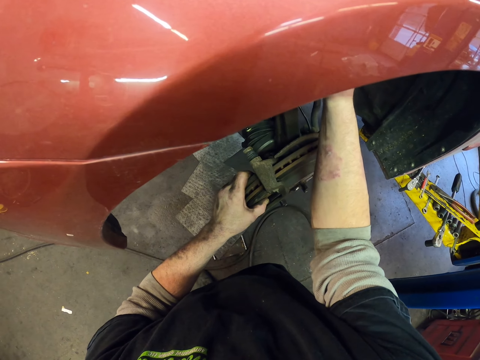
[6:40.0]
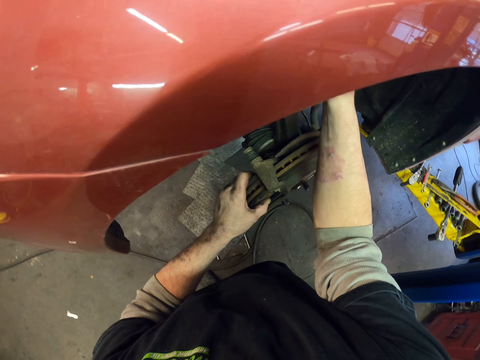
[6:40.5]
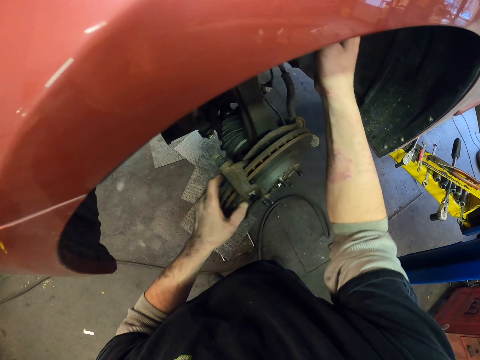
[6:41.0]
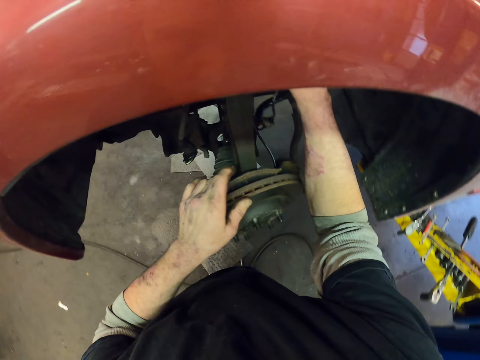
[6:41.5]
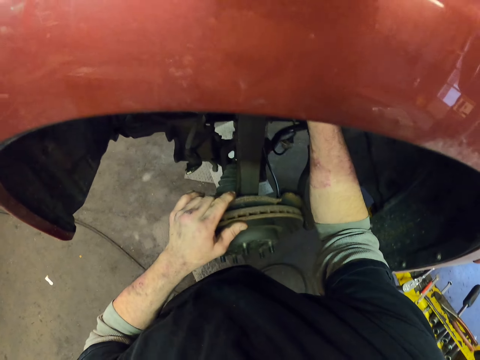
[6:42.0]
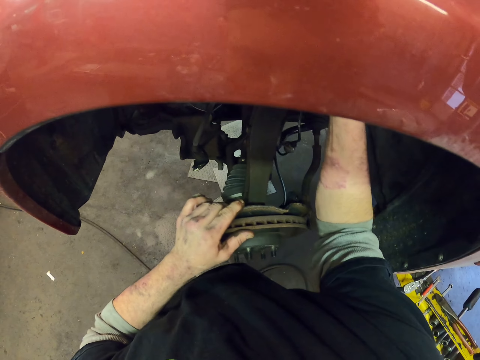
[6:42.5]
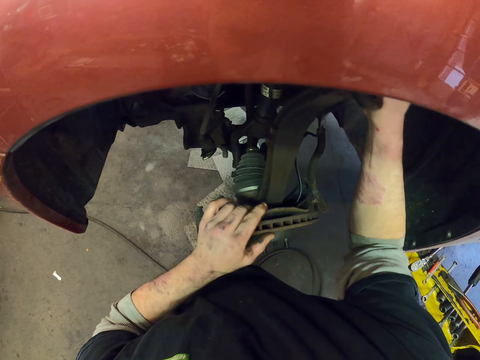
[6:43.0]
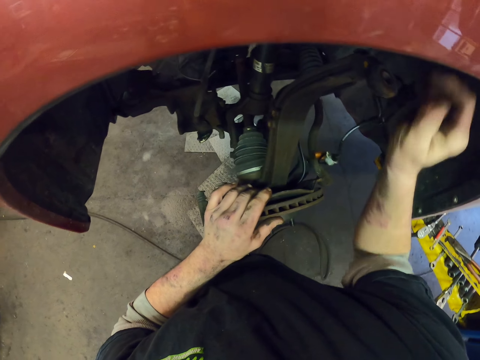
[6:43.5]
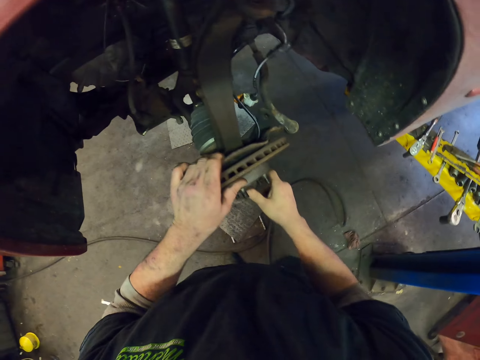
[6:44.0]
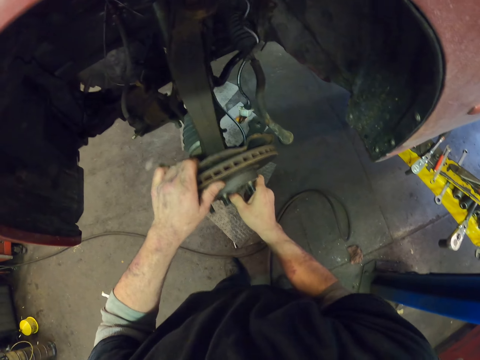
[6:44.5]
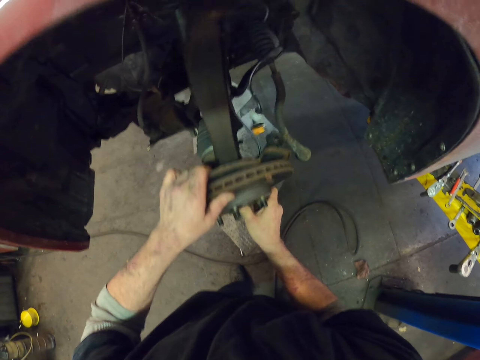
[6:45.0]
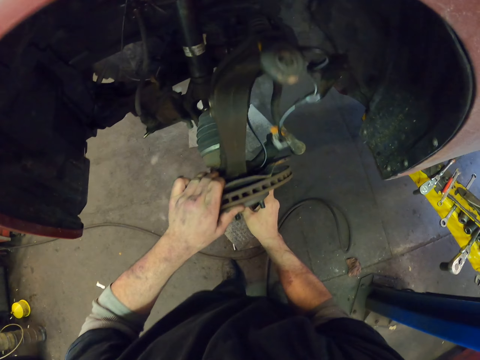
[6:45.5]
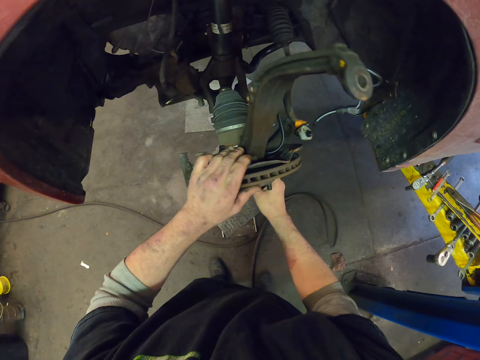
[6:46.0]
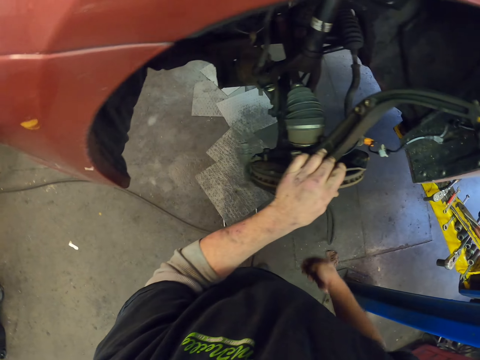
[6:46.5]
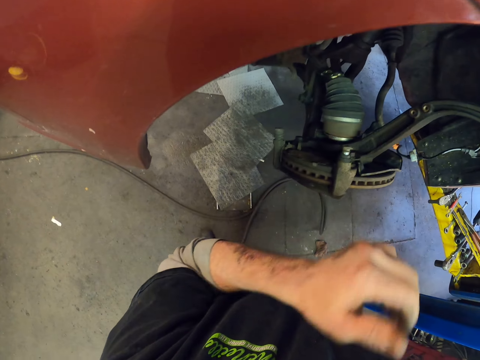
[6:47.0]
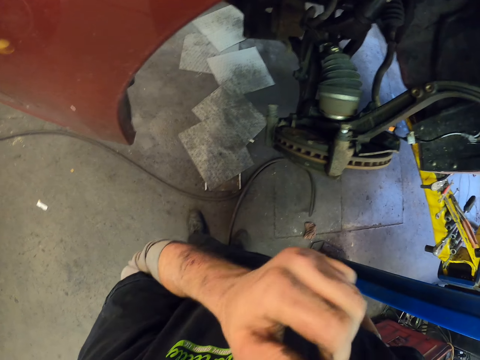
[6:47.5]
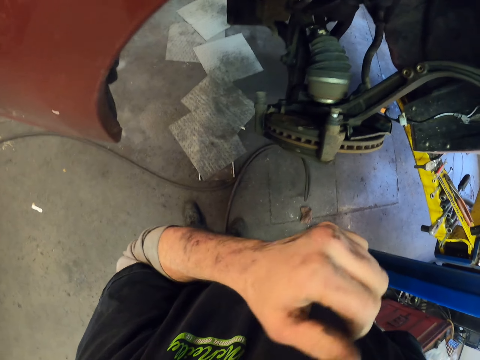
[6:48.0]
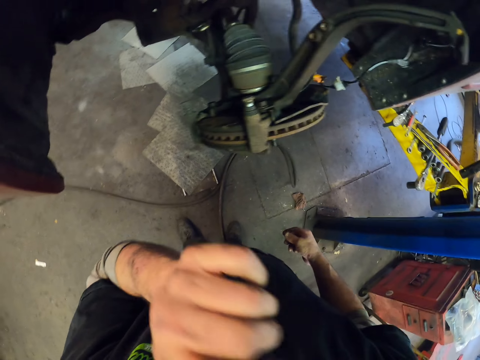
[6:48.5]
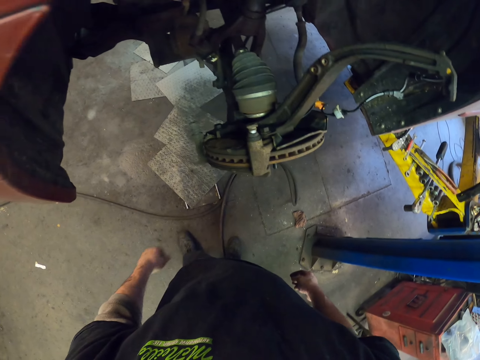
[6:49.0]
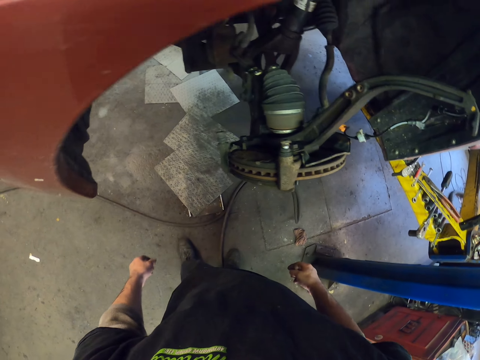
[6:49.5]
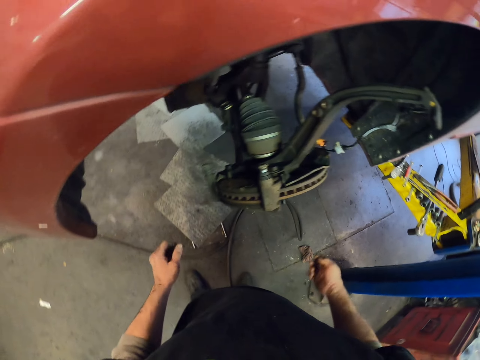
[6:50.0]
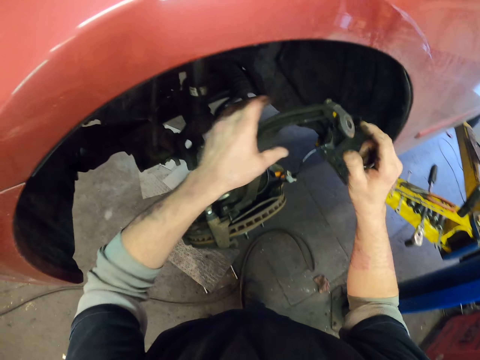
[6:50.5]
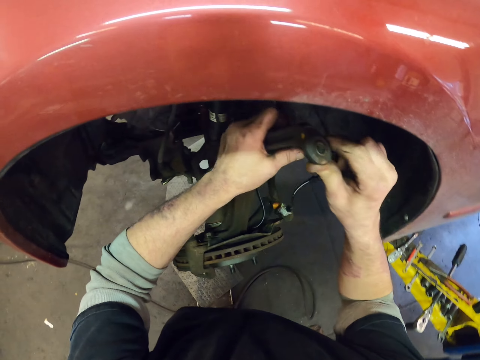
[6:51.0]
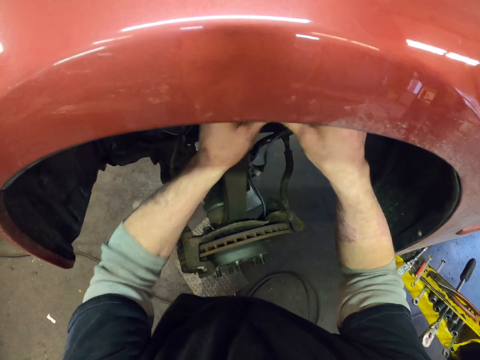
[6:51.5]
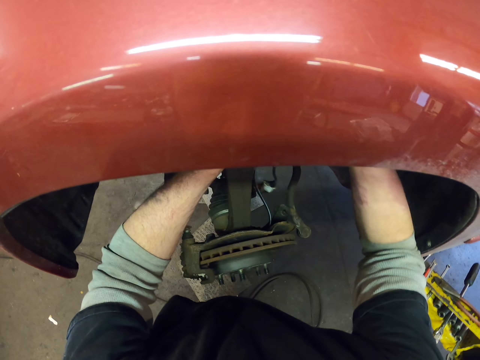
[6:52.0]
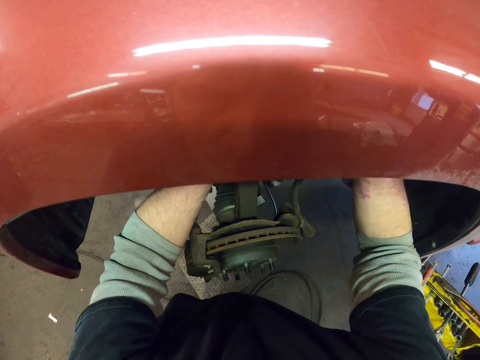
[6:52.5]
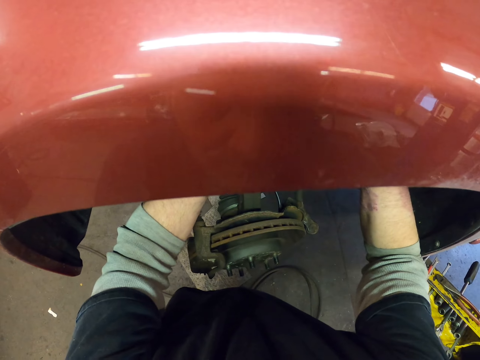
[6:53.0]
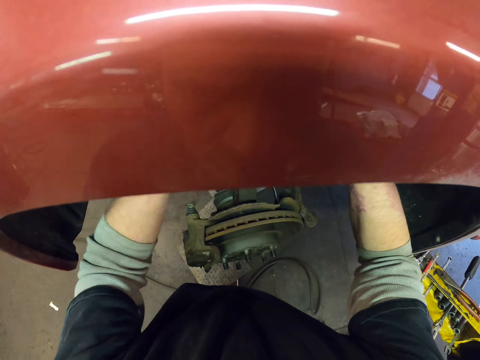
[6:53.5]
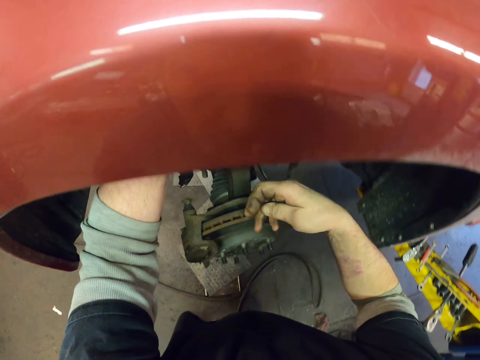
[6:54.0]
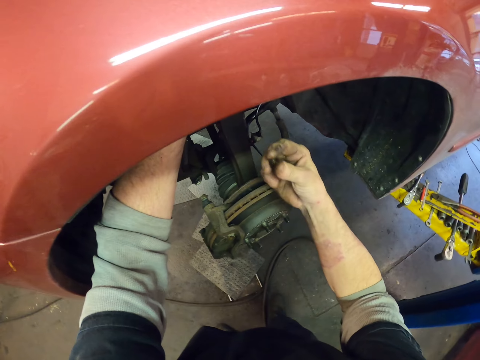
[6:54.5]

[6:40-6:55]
The camera wearer removes the wheel.

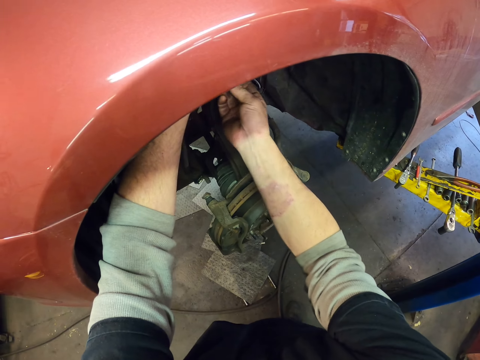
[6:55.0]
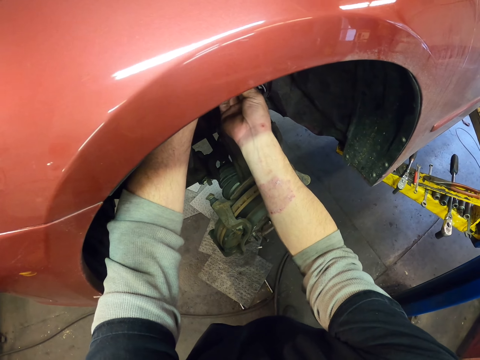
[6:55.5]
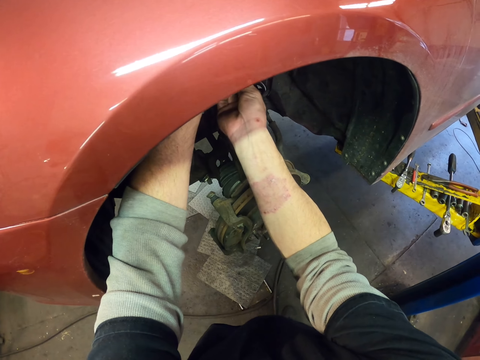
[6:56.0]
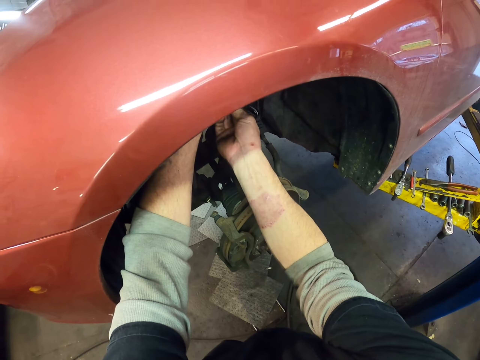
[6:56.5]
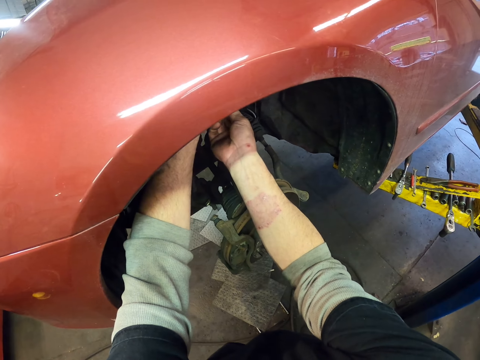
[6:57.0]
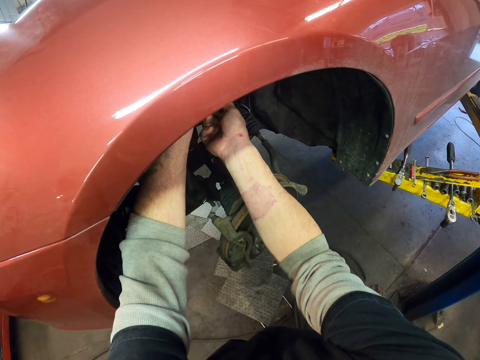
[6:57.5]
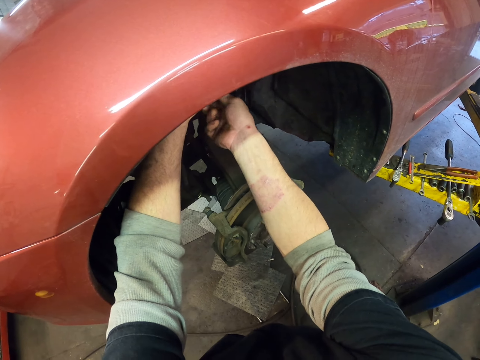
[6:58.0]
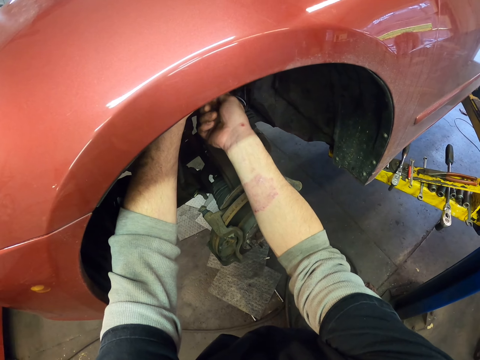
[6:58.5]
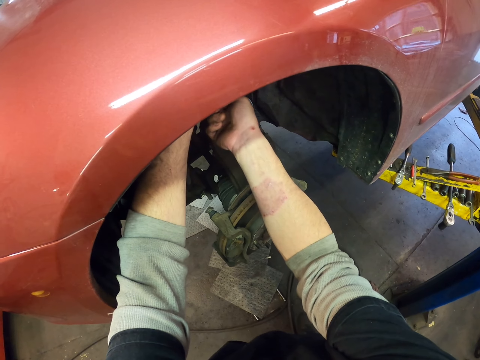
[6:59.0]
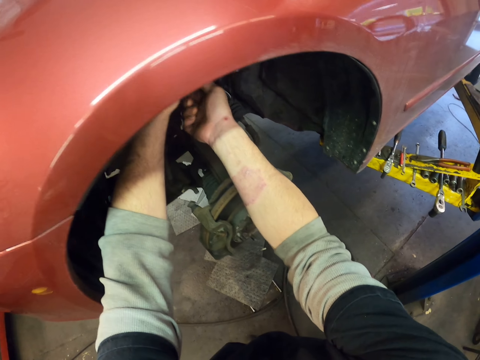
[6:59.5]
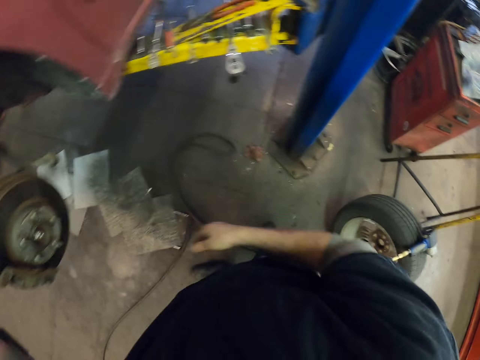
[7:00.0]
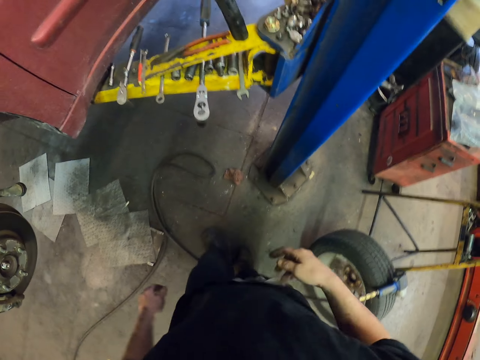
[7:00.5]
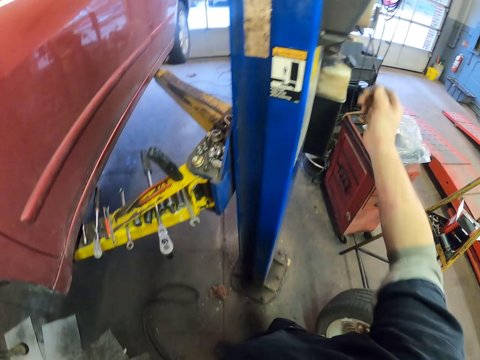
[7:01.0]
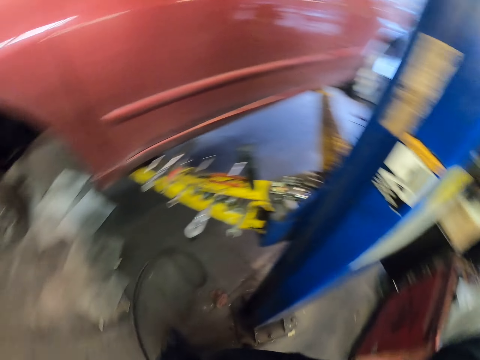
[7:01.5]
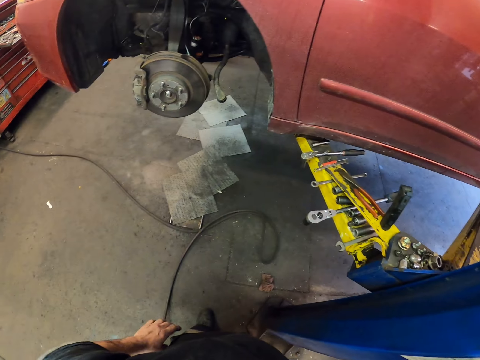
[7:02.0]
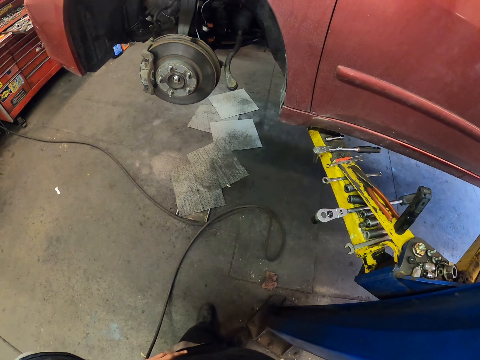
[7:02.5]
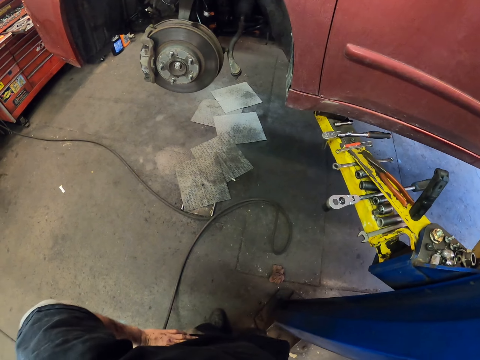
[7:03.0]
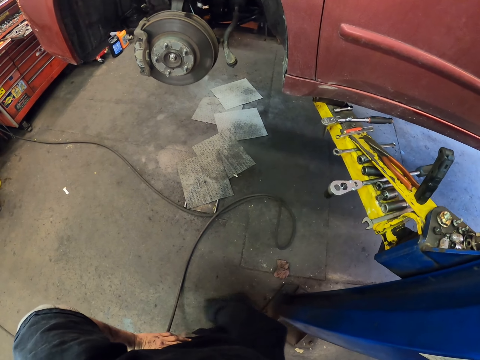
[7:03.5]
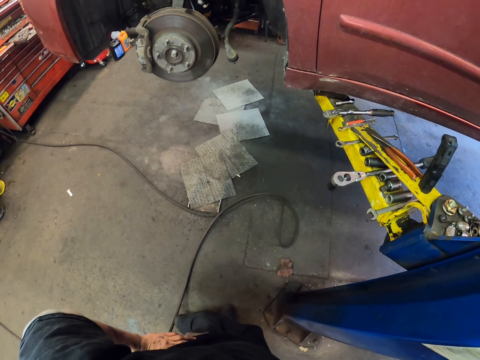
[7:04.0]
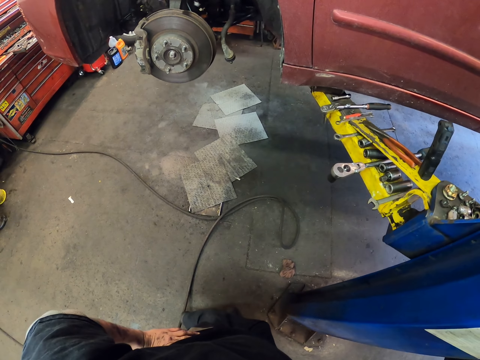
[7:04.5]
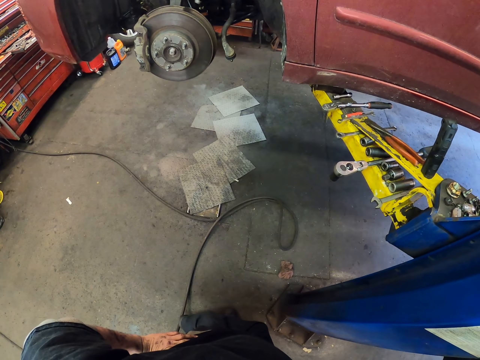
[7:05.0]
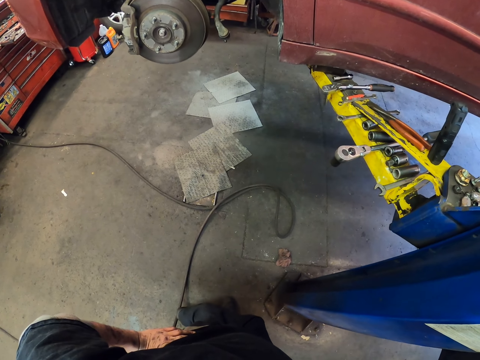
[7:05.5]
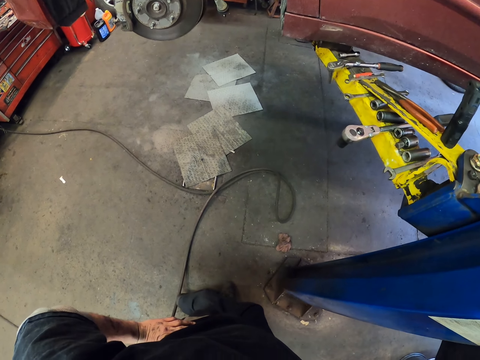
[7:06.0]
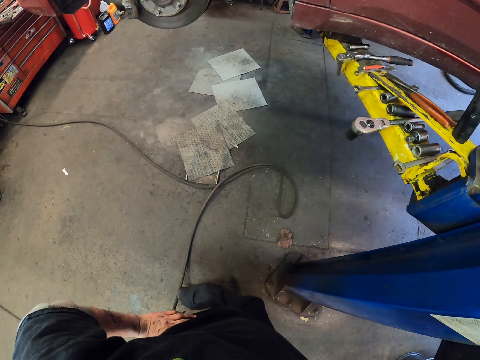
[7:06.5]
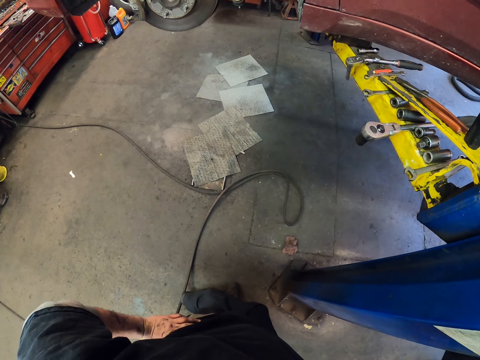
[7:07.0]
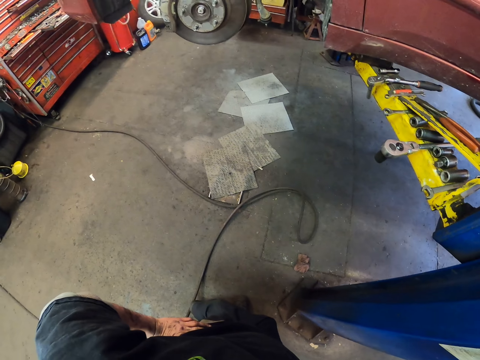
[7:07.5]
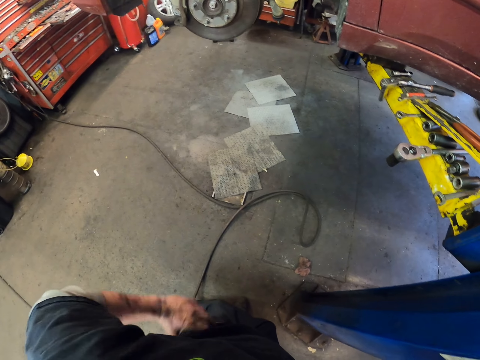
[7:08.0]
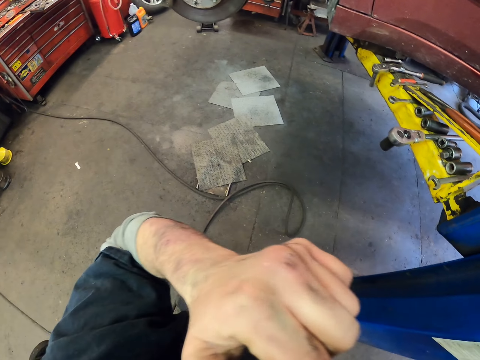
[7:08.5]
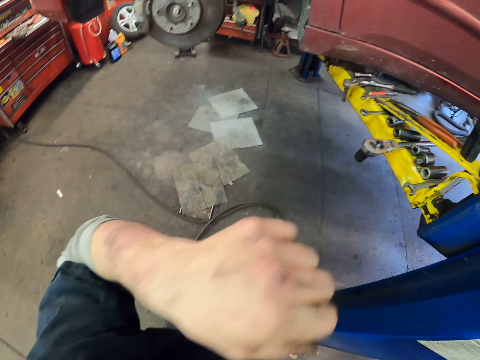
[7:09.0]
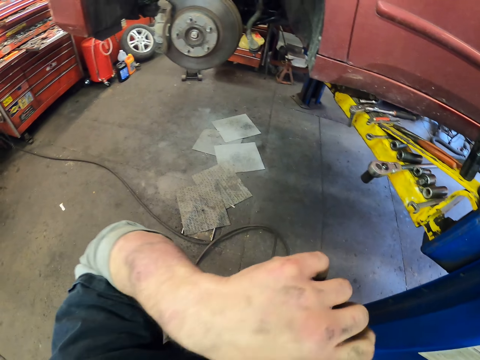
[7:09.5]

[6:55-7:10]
The camera wearer does something.
